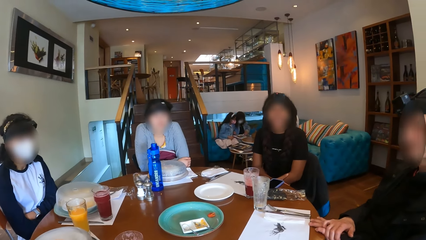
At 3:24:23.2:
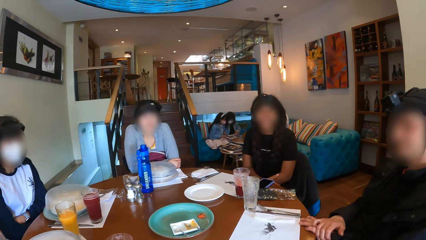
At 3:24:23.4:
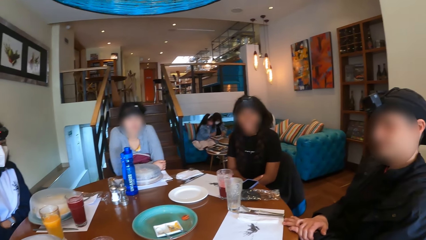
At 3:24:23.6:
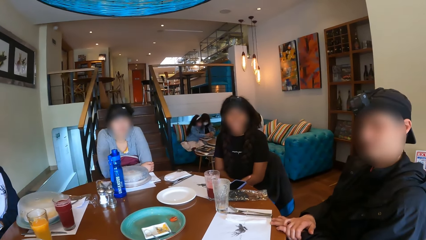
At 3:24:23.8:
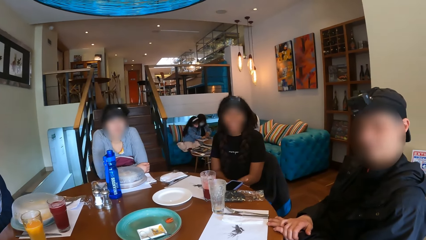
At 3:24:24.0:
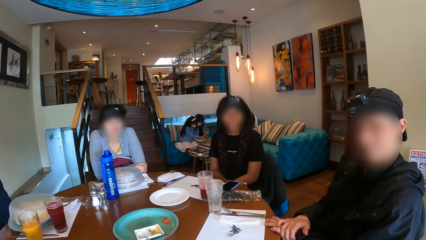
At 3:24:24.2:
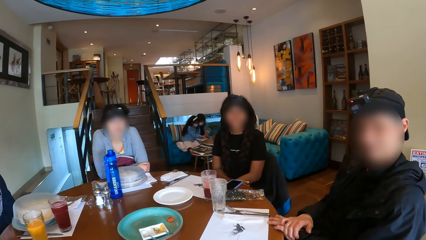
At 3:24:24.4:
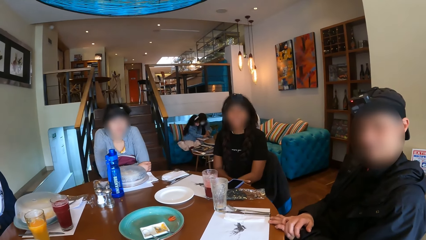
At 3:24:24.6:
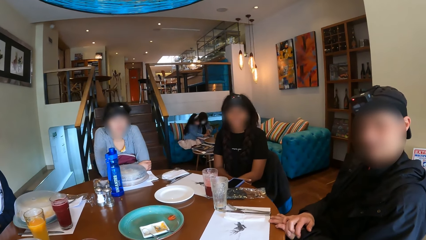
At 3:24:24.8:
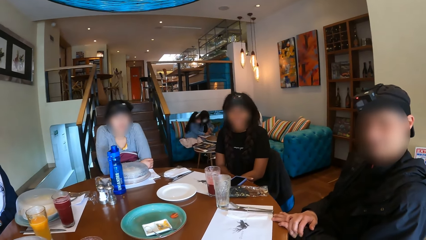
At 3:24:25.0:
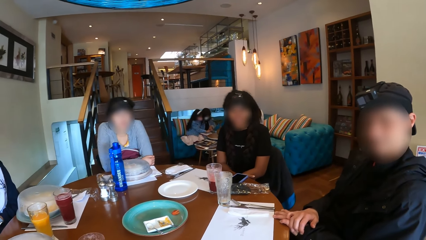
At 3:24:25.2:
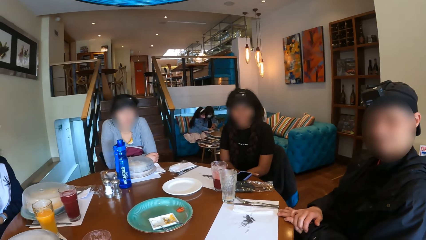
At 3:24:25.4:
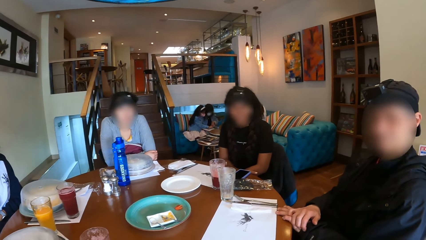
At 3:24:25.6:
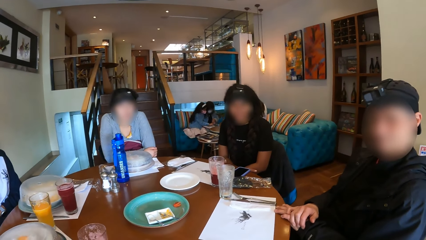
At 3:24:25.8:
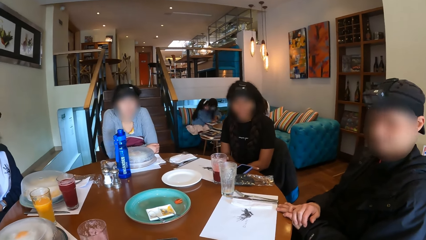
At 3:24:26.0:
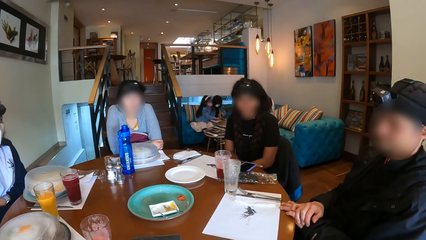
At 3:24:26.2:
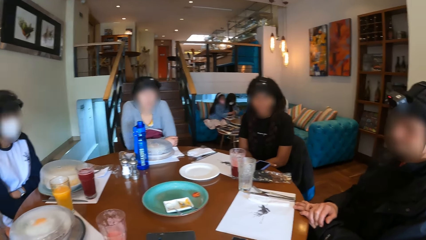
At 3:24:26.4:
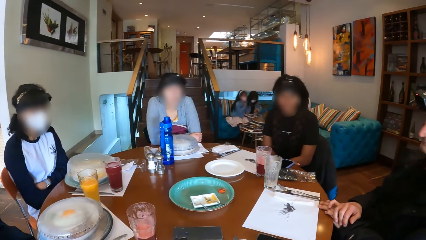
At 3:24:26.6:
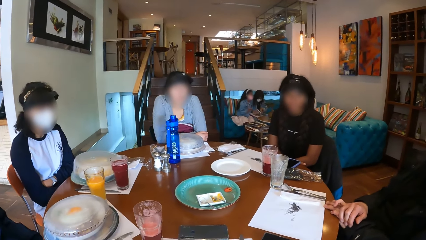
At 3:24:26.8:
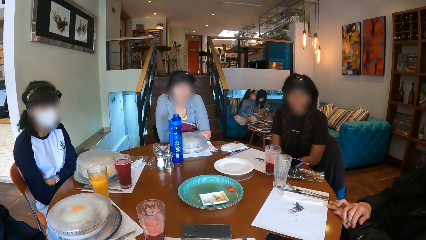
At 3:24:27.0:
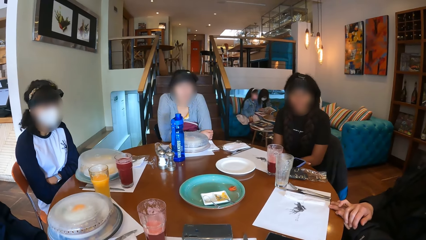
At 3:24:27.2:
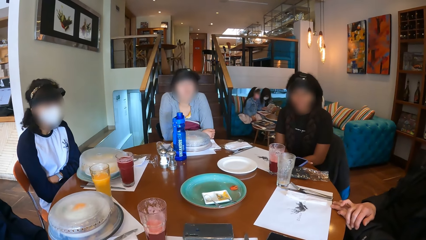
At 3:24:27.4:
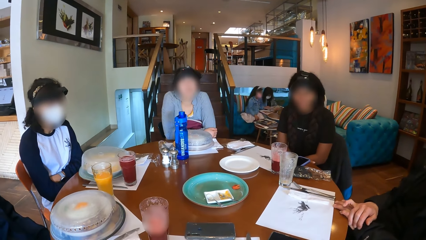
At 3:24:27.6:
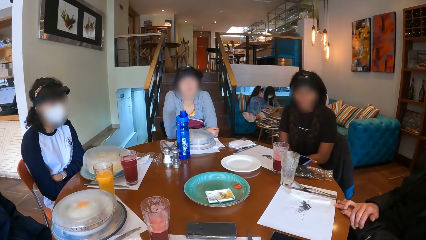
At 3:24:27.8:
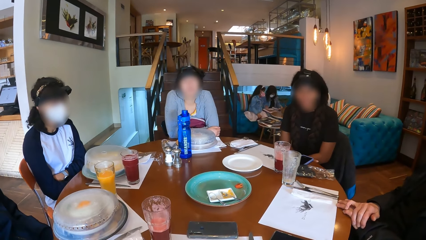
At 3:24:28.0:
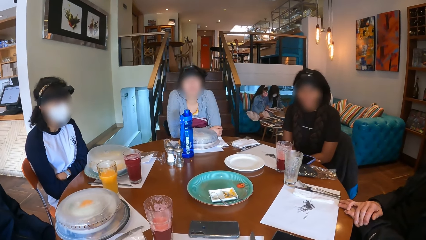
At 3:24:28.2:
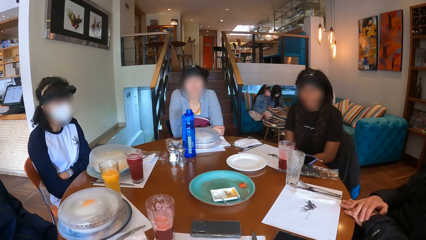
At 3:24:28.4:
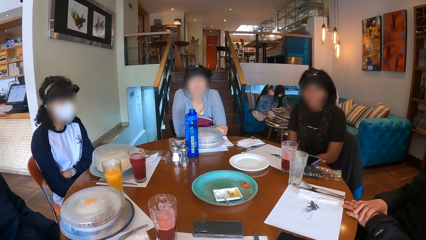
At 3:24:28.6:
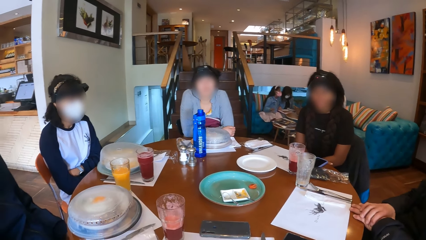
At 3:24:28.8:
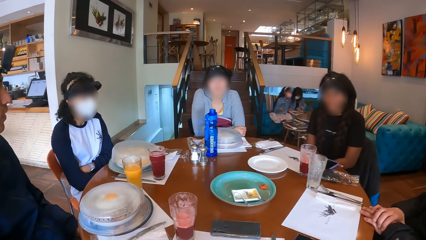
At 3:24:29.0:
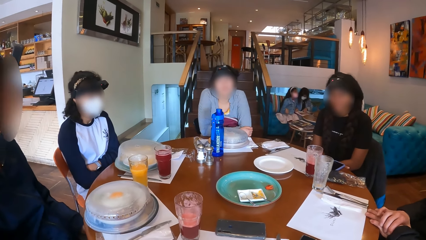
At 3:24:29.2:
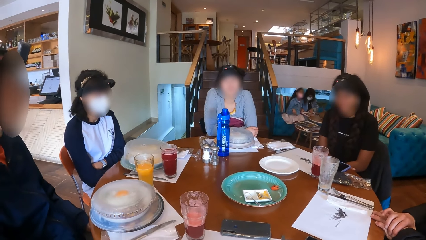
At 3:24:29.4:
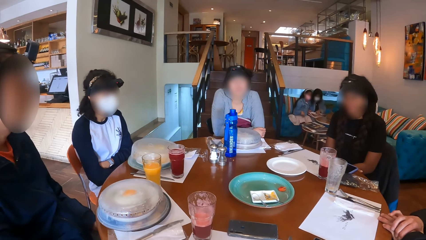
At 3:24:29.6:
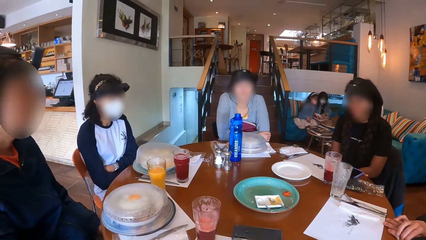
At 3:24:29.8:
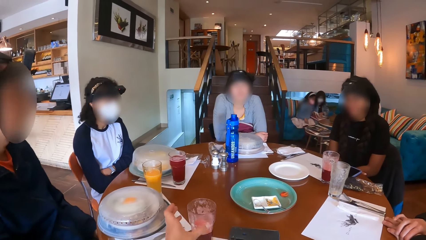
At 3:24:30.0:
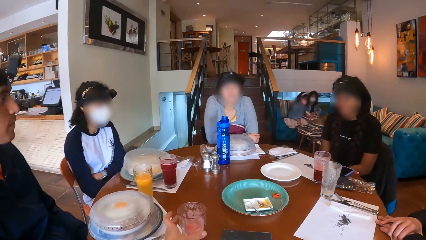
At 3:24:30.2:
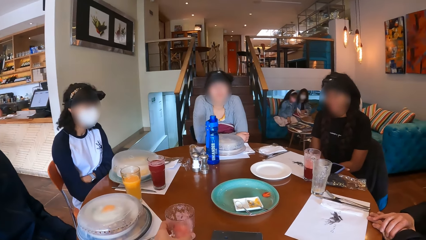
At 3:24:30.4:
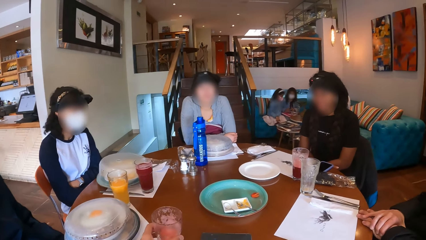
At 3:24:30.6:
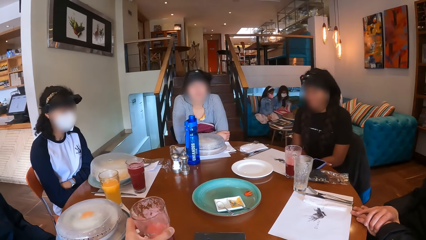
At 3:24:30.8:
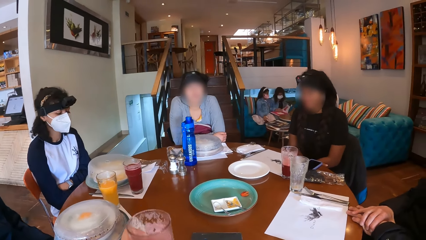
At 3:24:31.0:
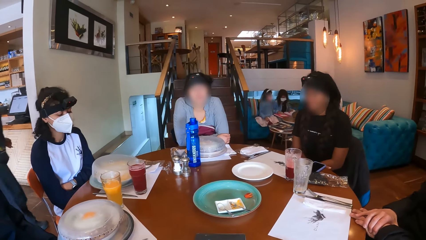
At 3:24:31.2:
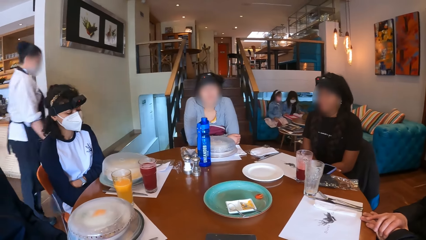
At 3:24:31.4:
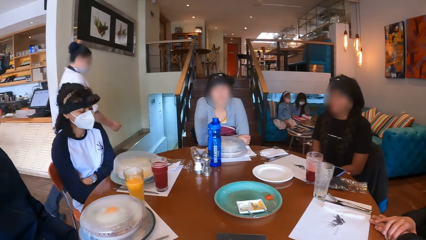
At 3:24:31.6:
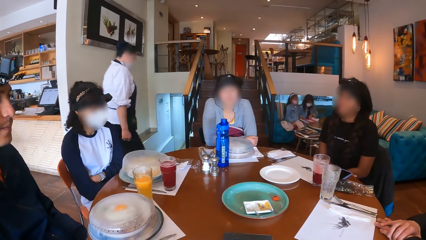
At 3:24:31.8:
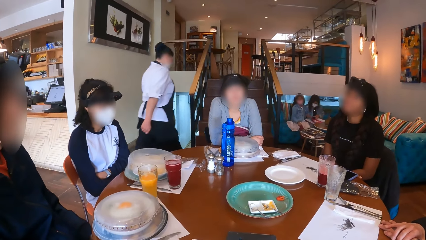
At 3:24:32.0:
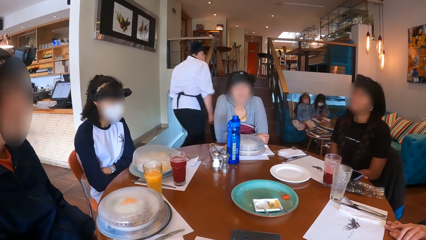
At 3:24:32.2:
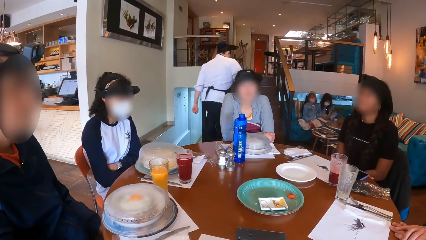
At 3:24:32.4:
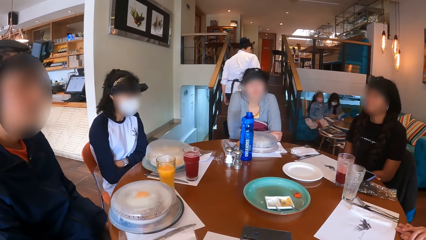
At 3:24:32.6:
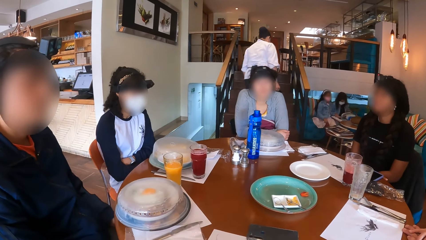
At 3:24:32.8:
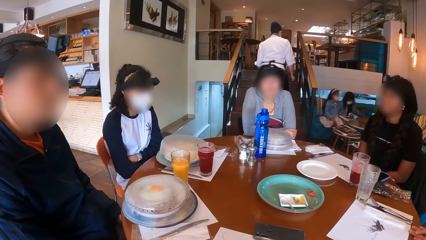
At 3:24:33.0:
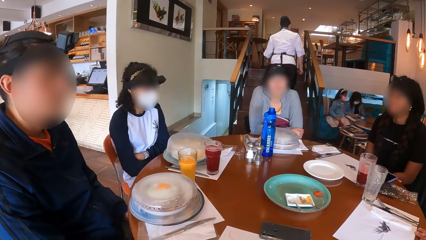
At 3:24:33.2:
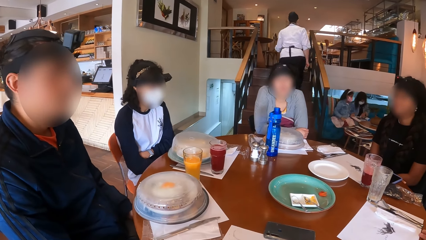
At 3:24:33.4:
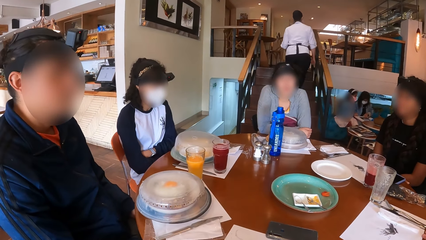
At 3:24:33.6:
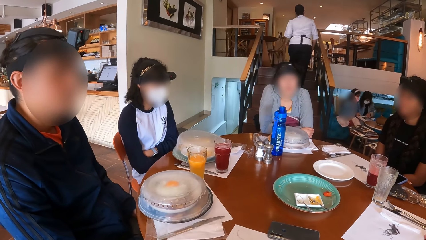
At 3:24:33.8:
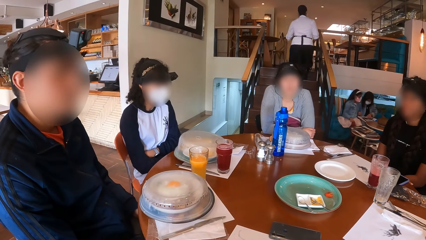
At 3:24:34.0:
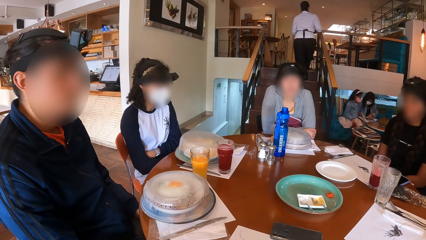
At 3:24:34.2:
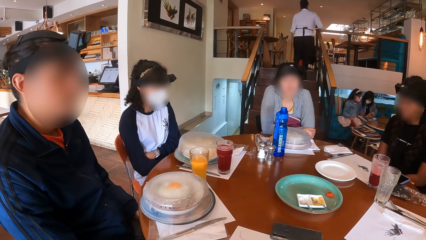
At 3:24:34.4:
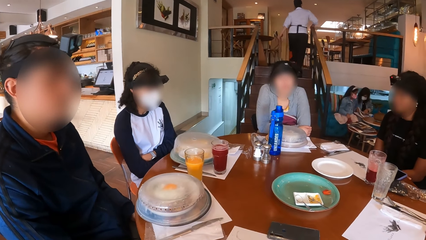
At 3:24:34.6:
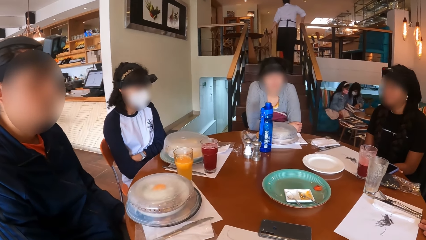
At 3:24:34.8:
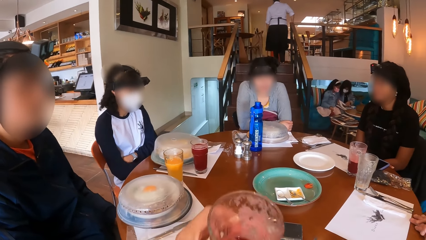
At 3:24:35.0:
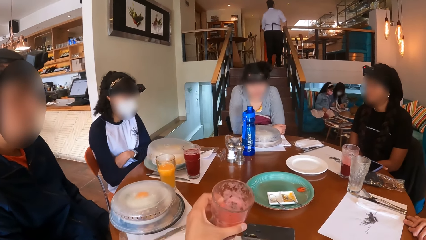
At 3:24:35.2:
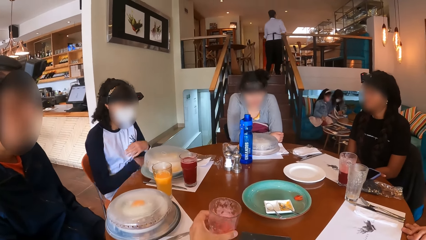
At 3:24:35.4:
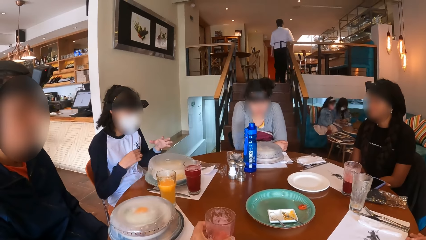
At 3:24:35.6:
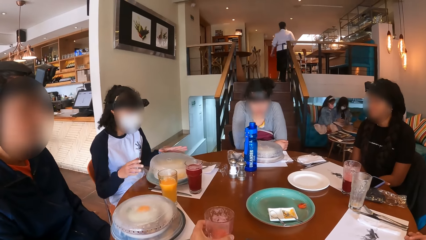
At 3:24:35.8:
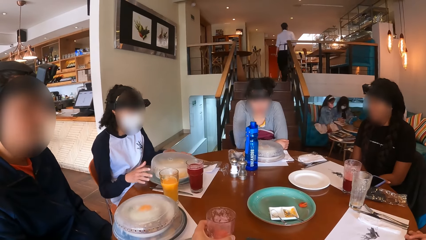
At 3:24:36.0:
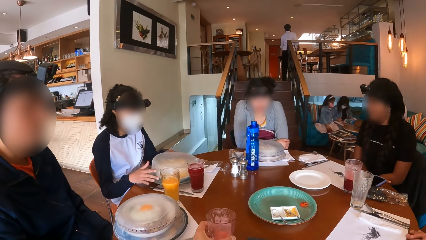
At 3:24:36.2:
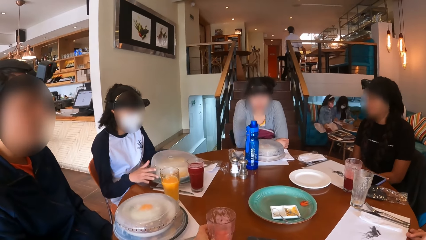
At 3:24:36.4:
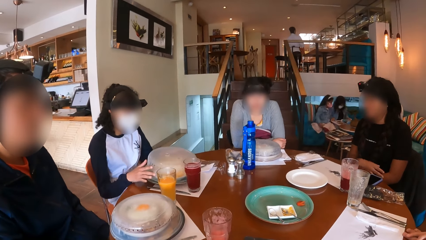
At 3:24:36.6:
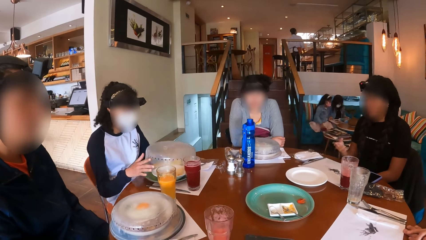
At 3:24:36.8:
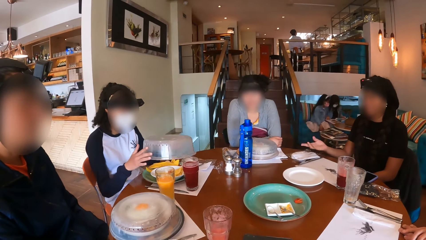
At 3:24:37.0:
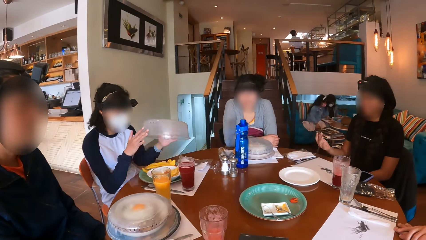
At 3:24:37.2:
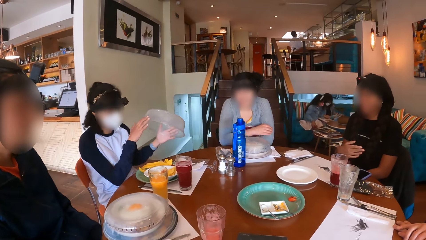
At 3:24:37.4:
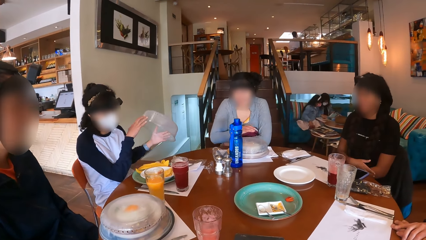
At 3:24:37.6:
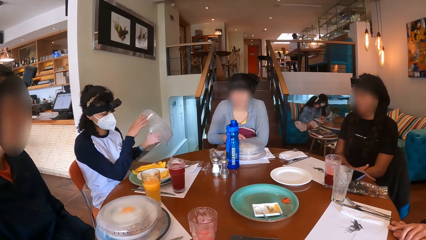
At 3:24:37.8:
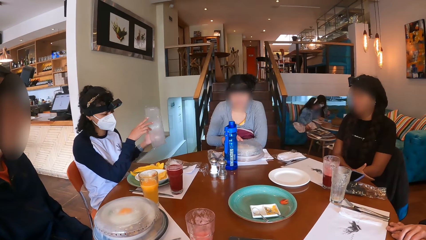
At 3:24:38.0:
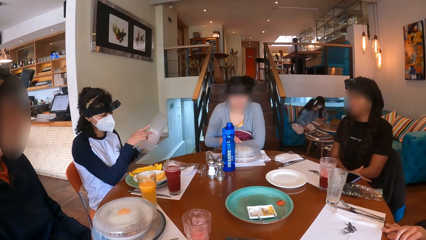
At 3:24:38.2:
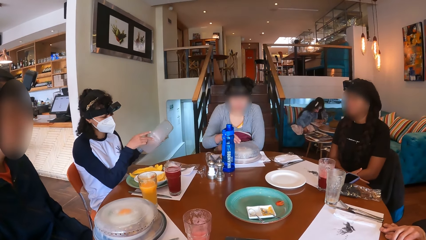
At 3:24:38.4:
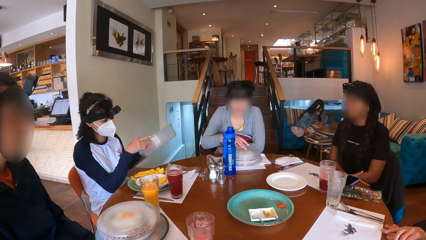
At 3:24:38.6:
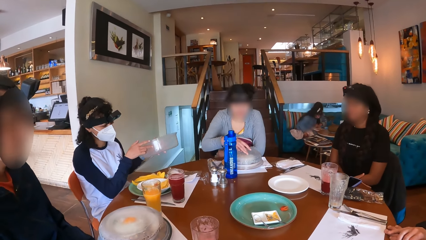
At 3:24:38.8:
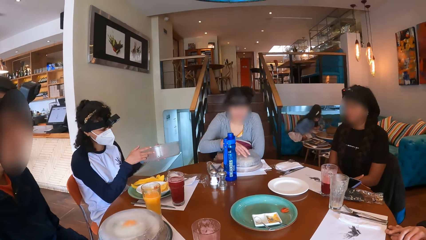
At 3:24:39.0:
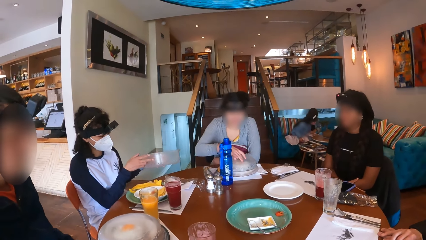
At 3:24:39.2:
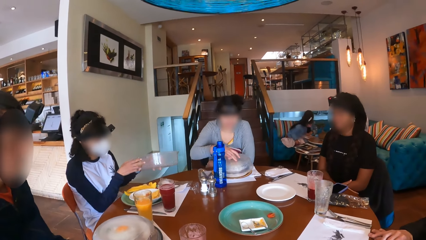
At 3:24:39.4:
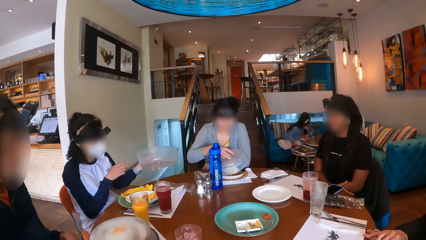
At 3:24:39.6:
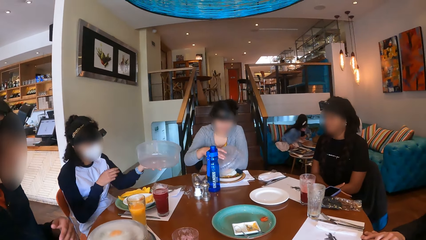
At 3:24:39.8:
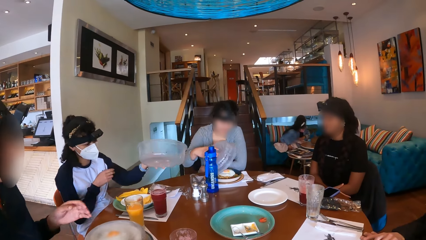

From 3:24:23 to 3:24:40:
The camera wearer picks up the cup of drink on the table with her left hand. The waitress walks past the group of people at the dining table. A lady moves around the room. The camera wearer drinks from the cup in her left hand. The woman opens the cover on the plate on the table. A man opens something. Another woman gesticulates with her right hand. Another woman opens the food cover with her right hand.
